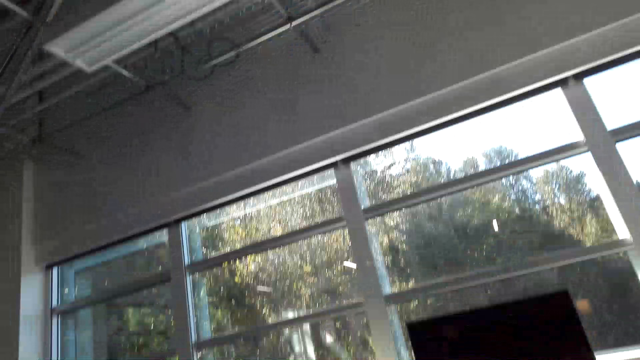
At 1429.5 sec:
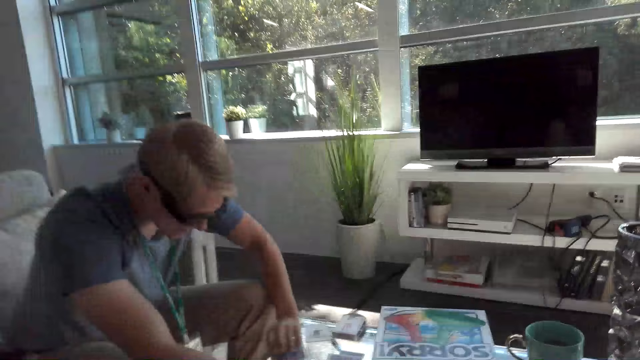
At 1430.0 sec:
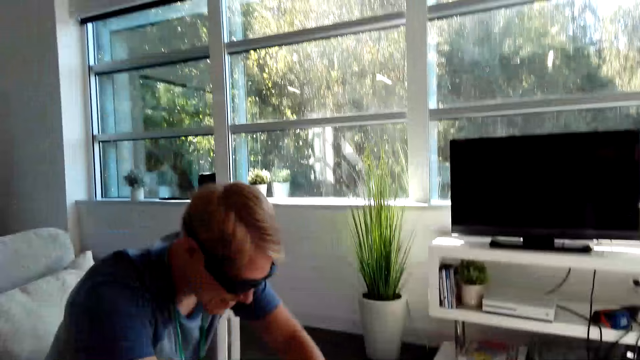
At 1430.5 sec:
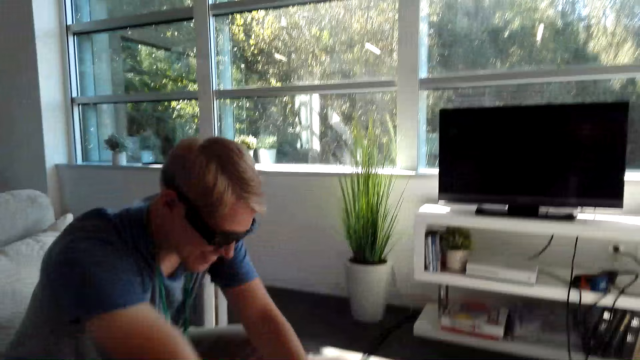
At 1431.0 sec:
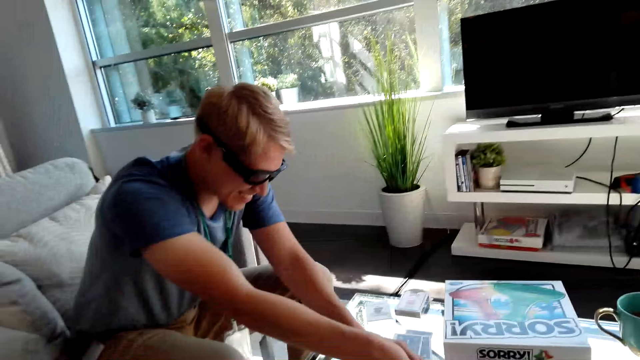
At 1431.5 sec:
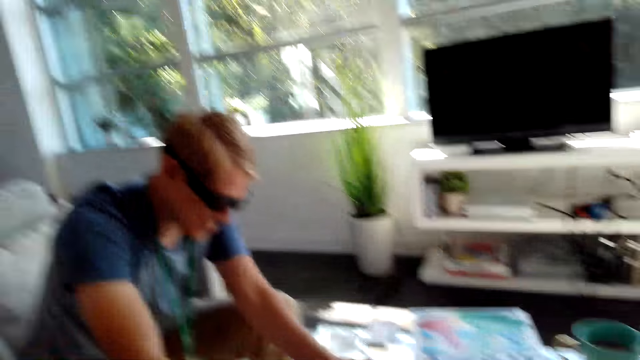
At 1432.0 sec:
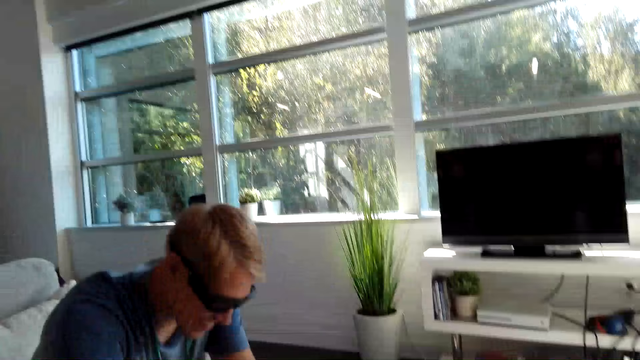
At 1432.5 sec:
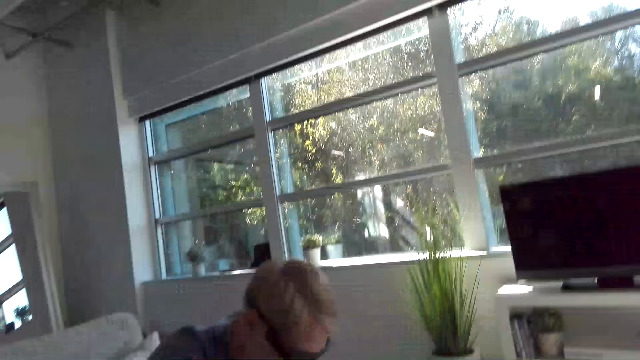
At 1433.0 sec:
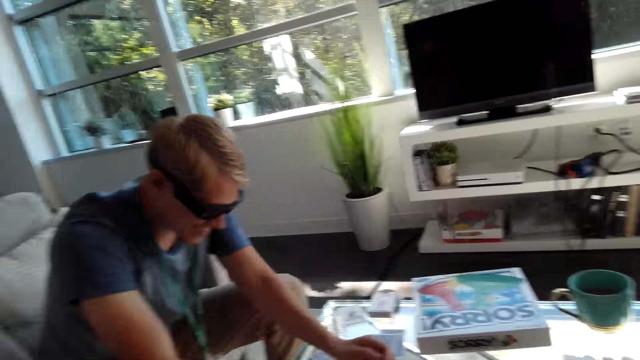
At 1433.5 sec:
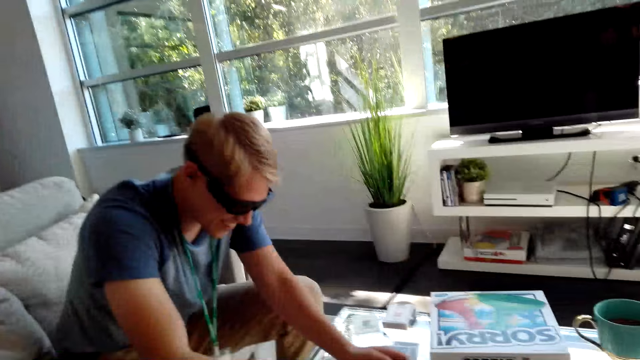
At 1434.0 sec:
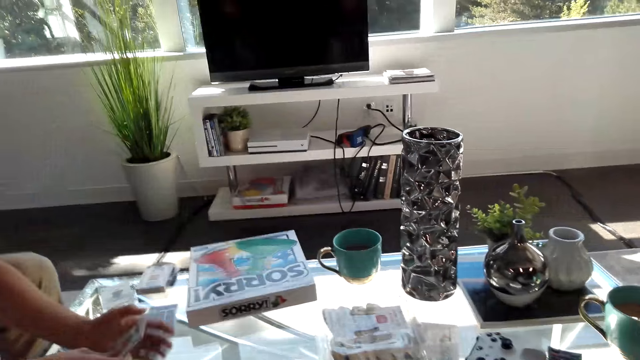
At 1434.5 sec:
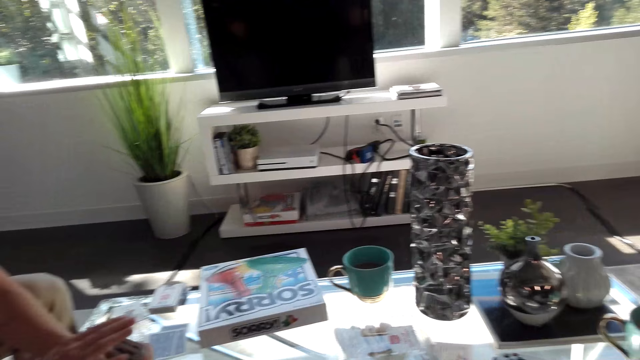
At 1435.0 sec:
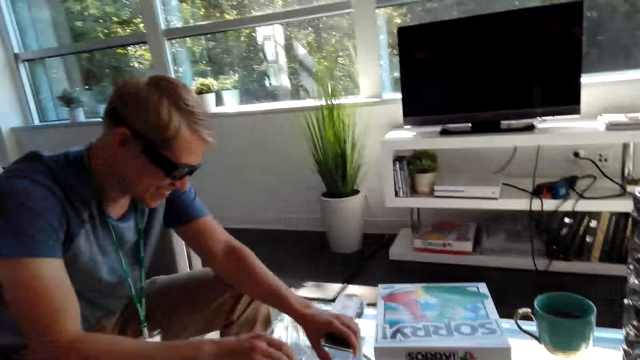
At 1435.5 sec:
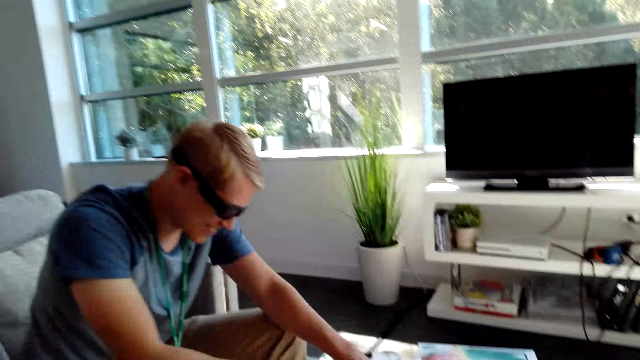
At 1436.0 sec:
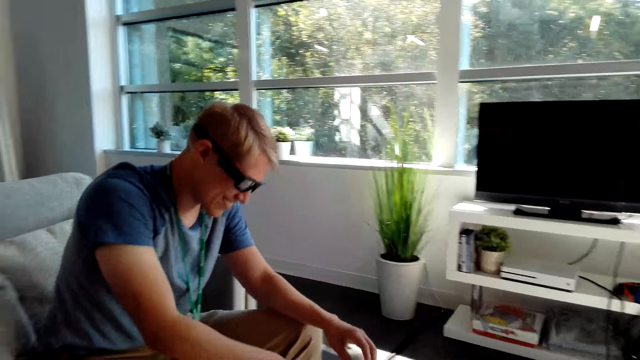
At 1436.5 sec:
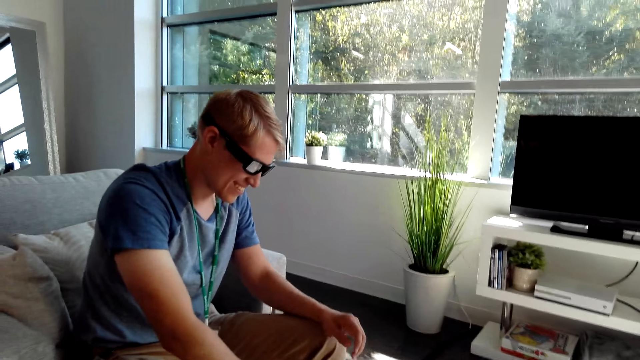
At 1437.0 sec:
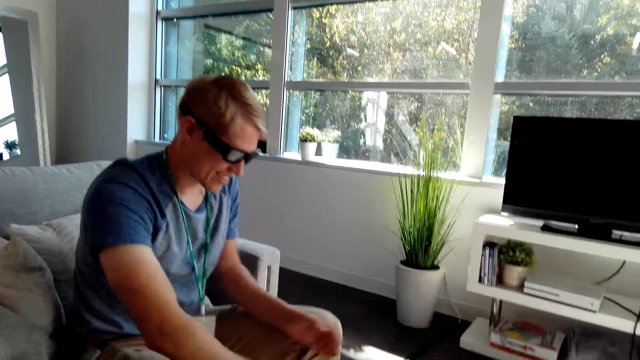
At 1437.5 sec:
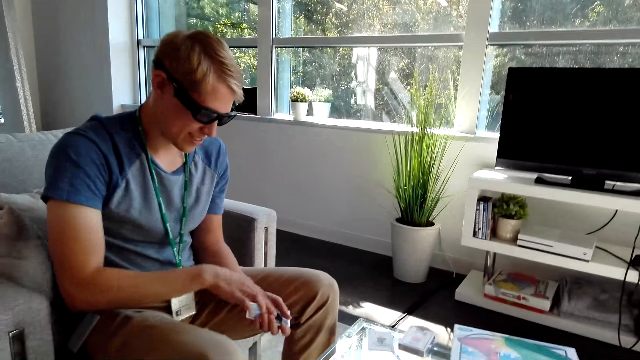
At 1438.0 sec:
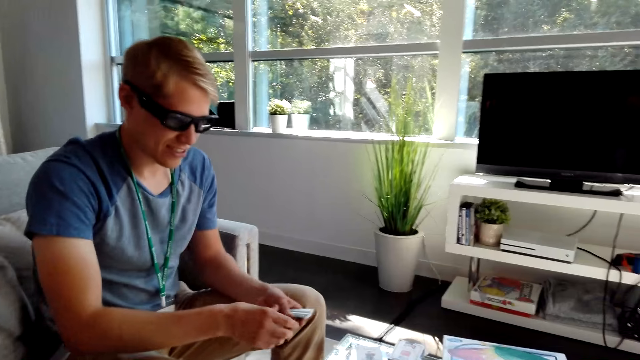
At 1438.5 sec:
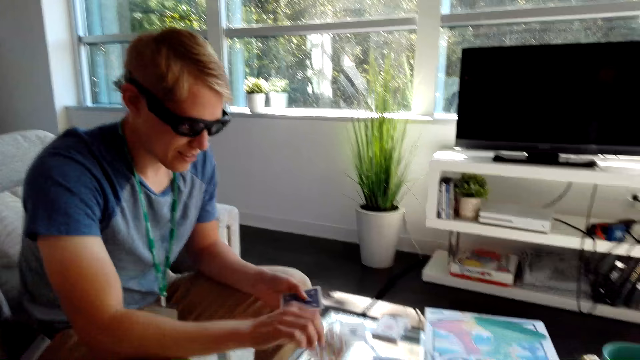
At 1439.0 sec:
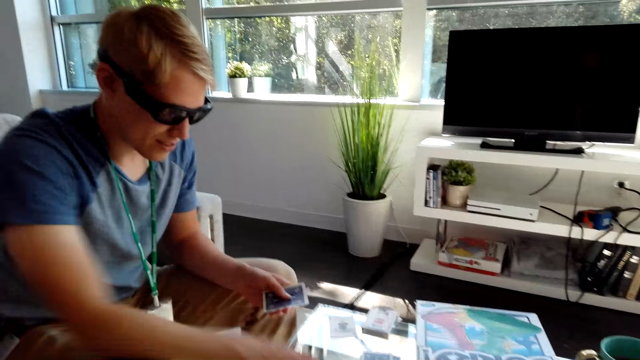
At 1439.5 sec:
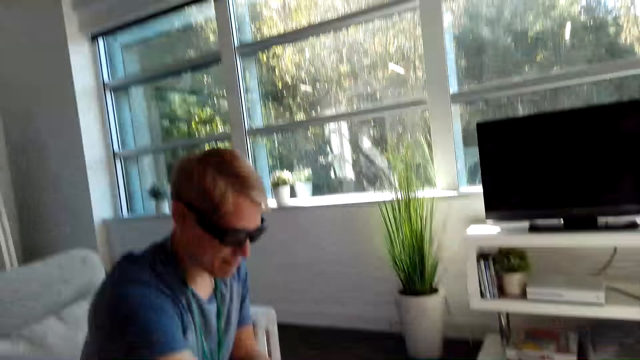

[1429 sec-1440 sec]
A male arranges cards. The male shares cards on the table.

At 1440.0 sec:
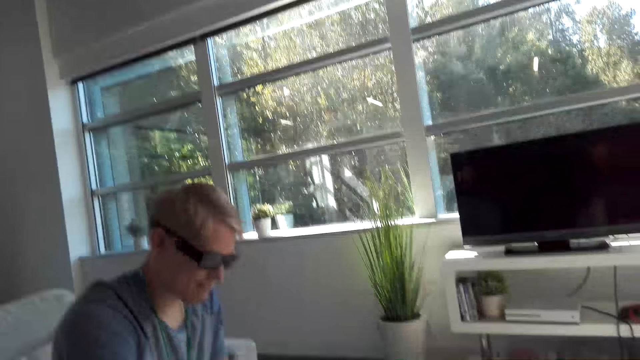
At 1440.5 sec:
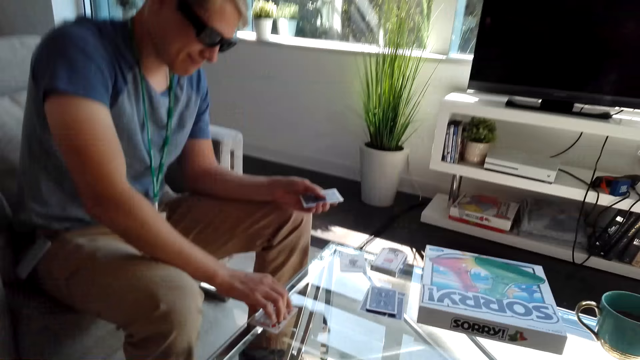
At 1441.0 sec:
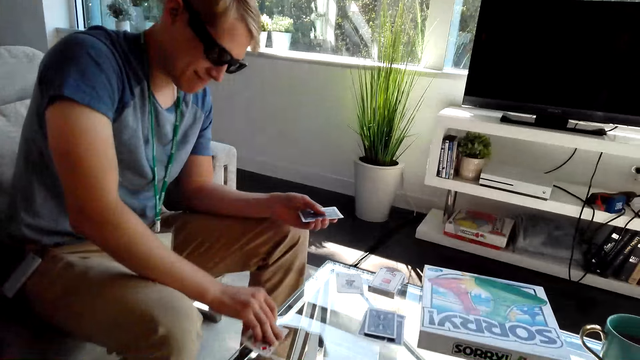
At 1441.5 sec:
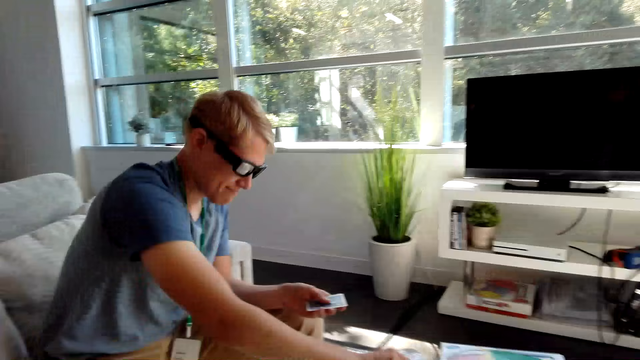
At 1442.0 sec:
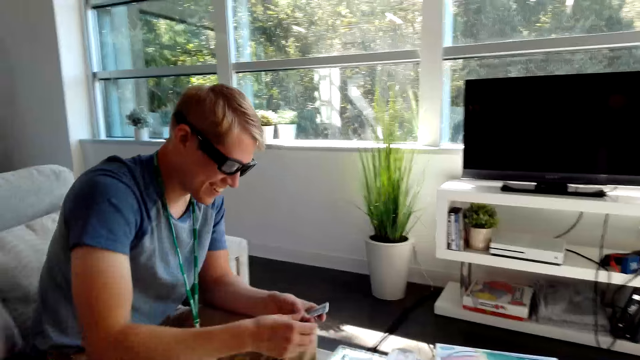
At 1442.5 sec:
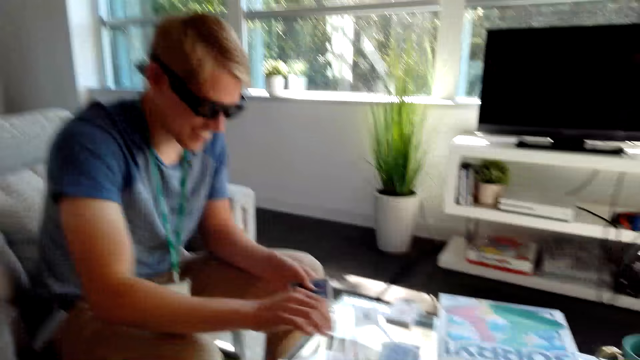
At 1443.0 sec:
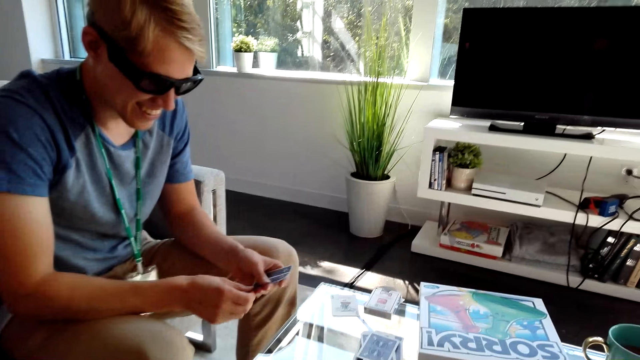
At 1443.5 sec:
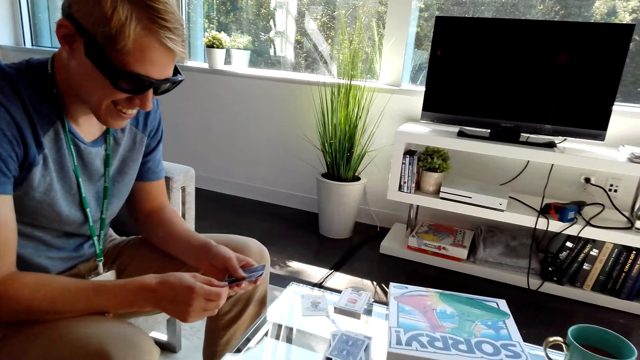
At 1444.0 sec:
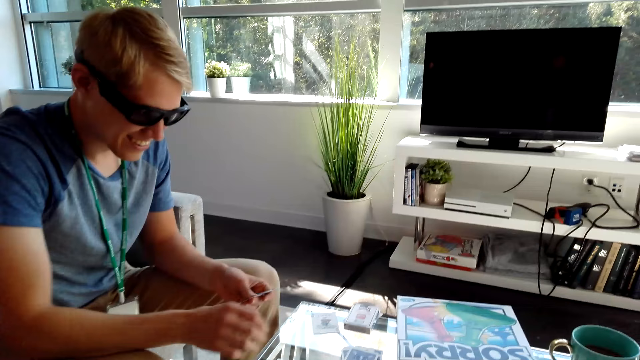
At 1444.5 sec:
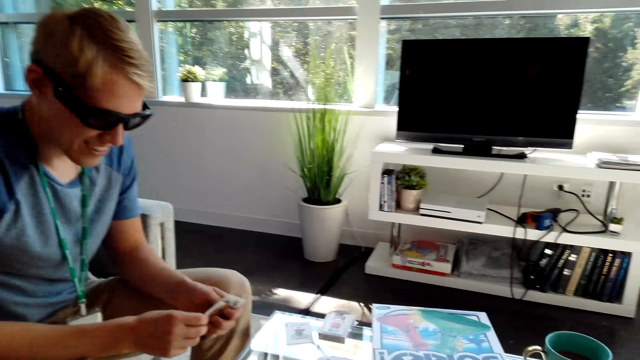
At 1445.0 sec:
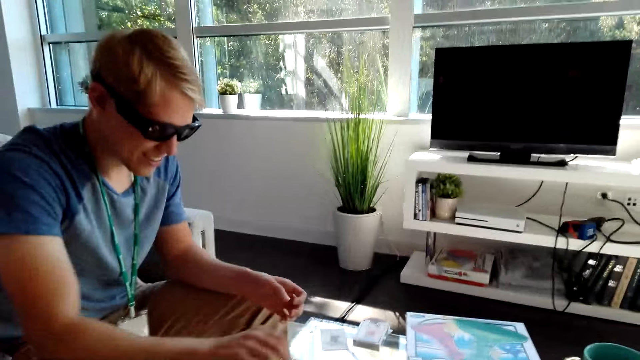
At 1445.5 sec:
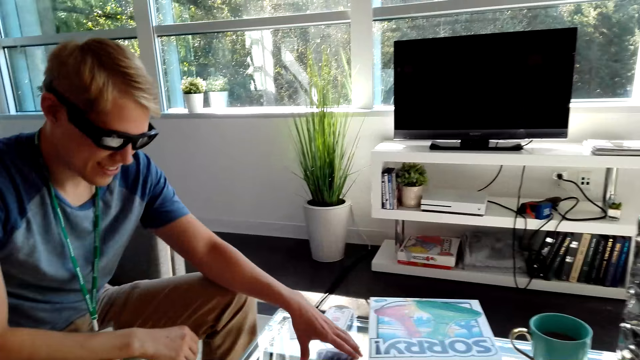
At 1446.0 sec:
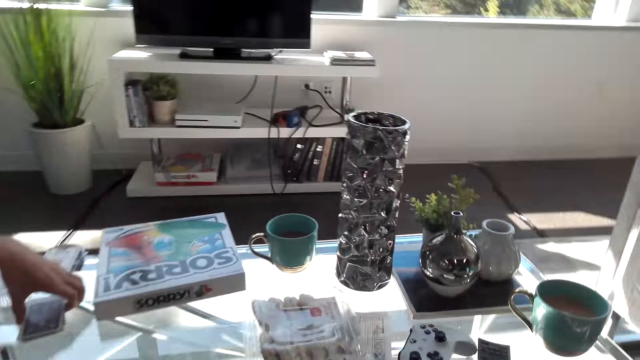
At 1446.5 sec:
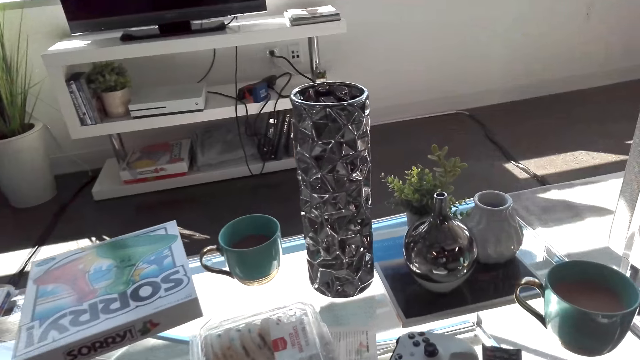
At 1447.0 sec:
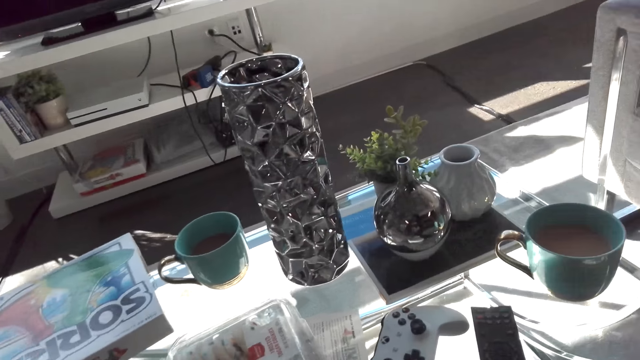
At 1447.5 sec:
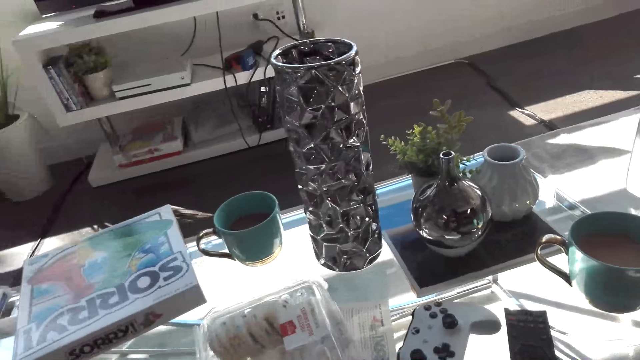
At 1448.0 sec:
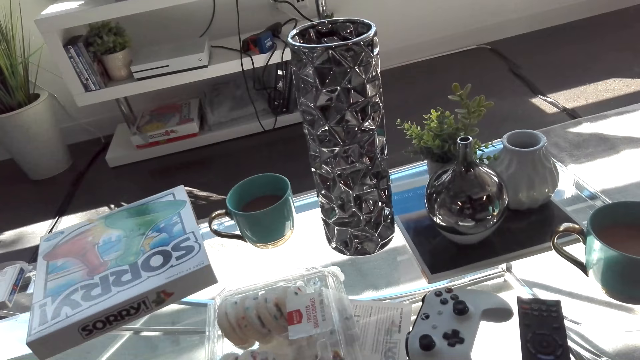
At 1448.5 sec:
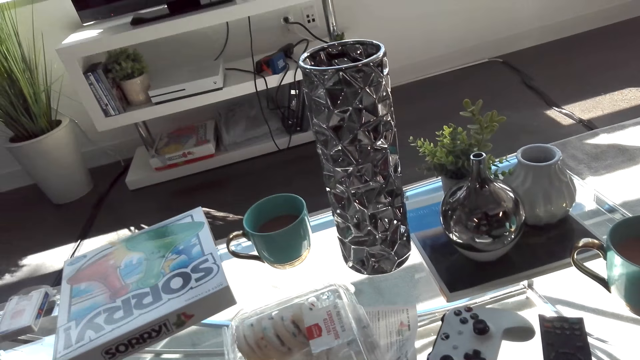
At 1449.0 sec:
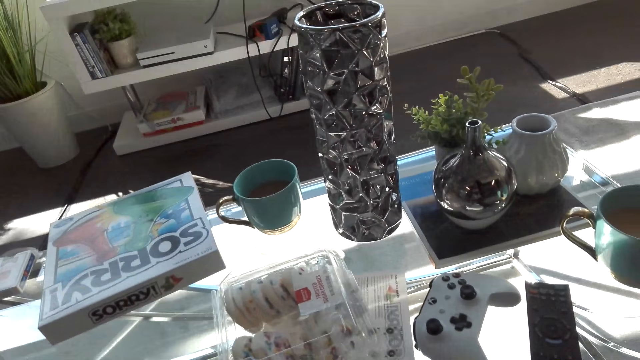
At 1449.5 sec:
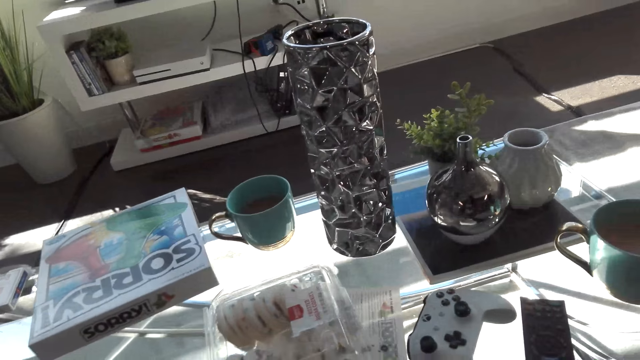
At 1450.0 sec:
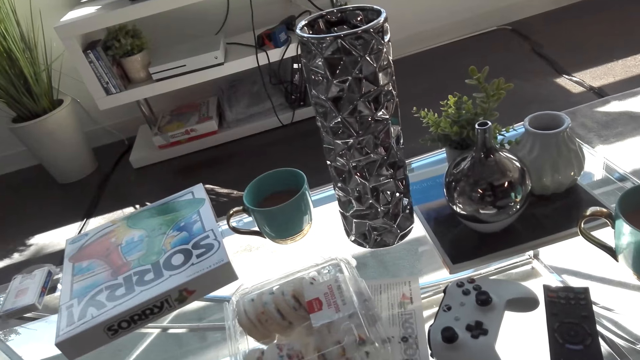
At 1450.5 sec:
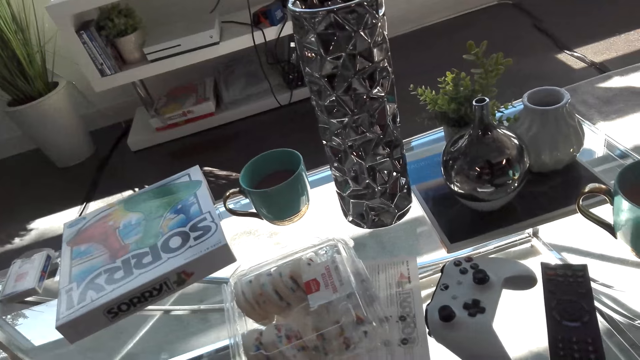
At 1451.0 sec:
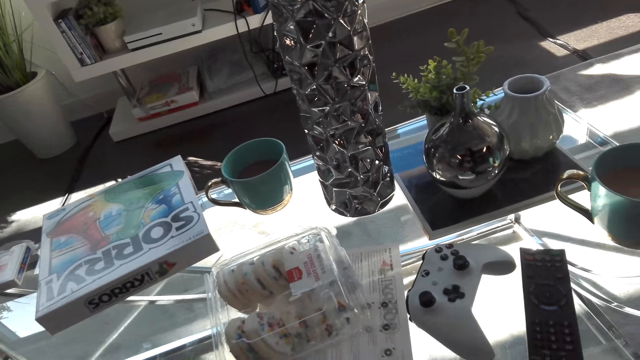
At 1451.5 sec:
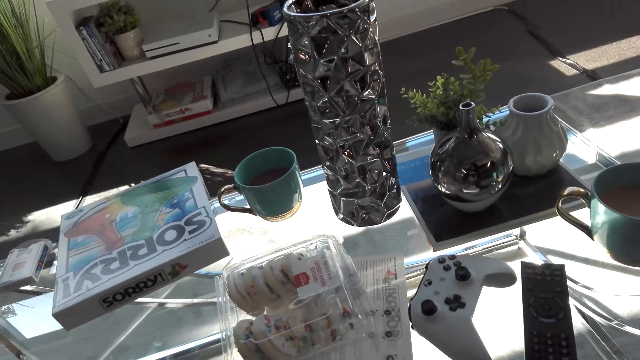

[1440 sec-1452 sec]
A male picks a card from the table. The male tilts the card and shares cards on the table. The camera wearer converses with the male.
